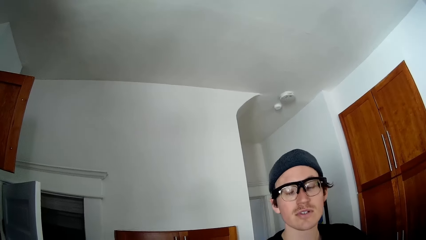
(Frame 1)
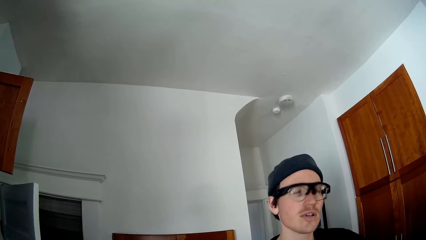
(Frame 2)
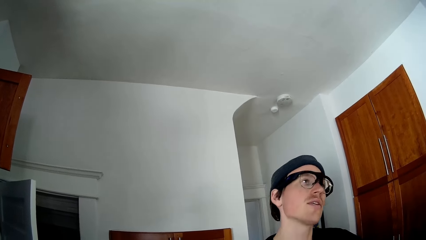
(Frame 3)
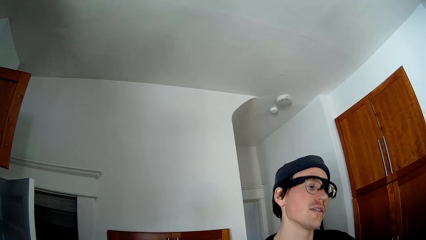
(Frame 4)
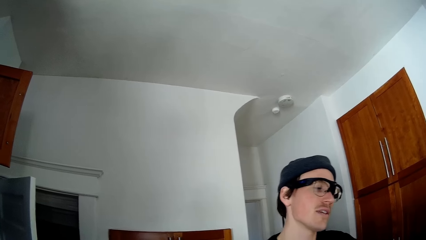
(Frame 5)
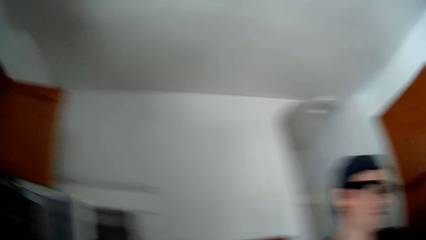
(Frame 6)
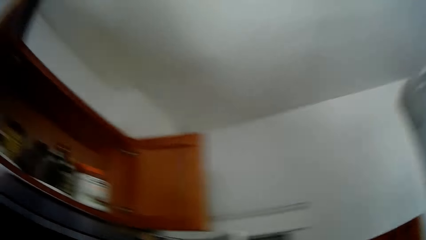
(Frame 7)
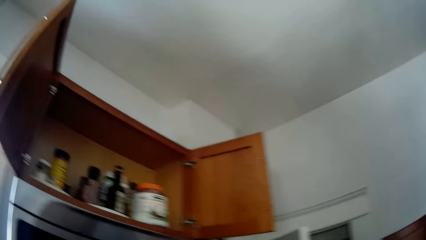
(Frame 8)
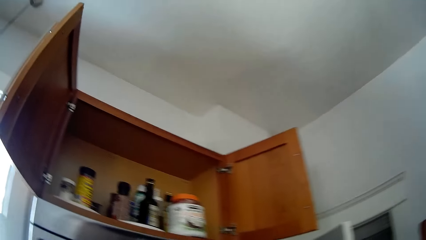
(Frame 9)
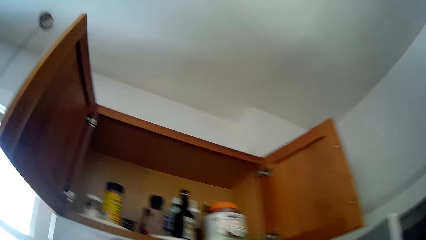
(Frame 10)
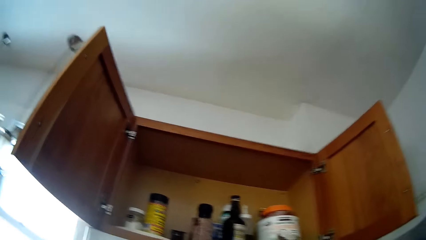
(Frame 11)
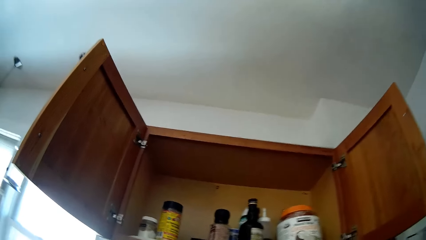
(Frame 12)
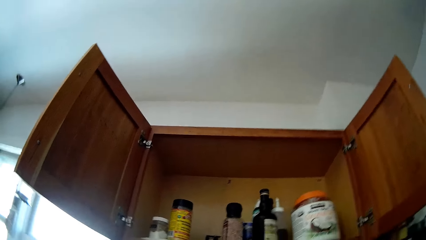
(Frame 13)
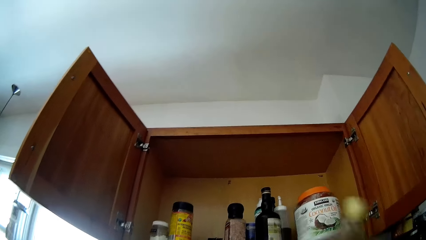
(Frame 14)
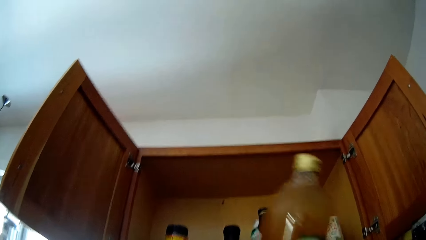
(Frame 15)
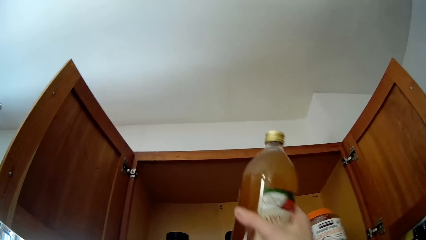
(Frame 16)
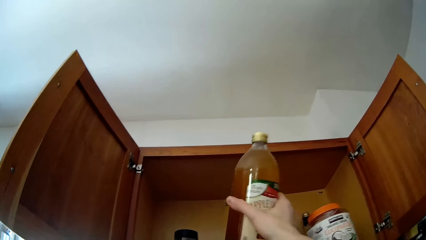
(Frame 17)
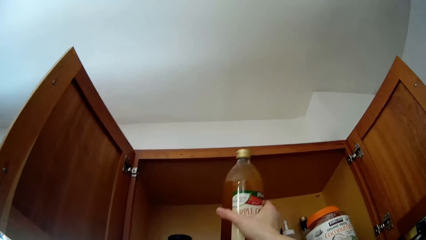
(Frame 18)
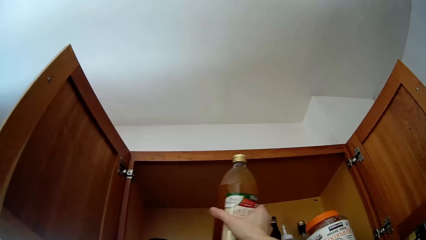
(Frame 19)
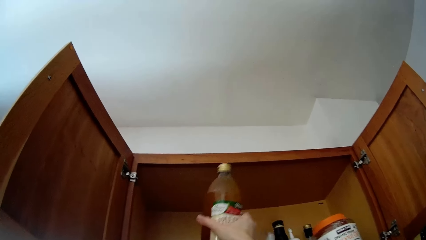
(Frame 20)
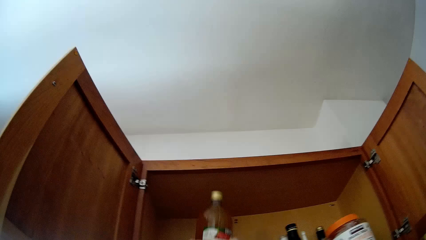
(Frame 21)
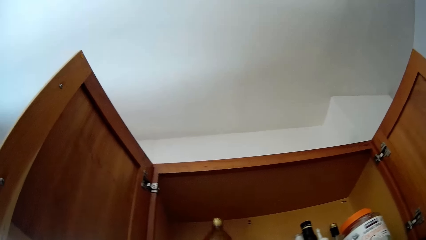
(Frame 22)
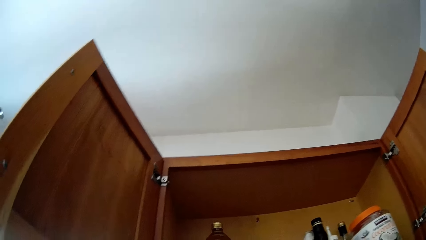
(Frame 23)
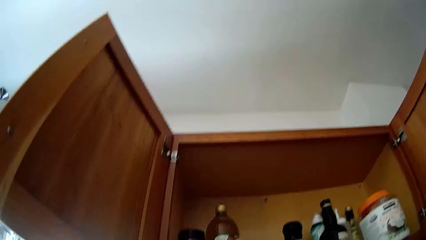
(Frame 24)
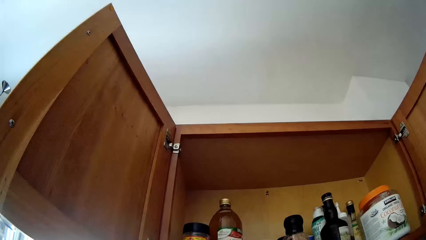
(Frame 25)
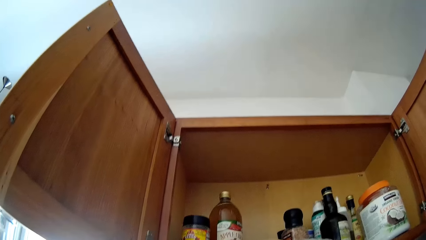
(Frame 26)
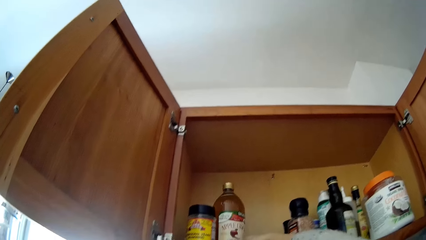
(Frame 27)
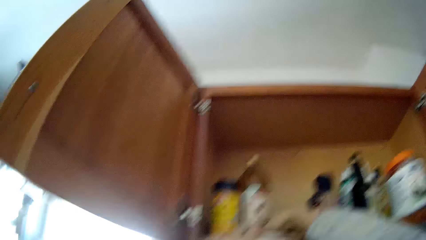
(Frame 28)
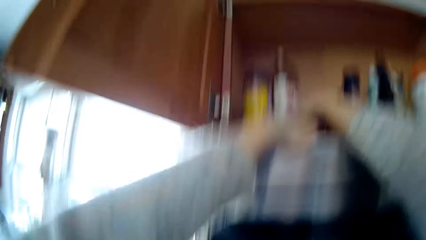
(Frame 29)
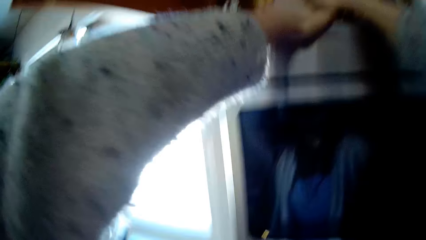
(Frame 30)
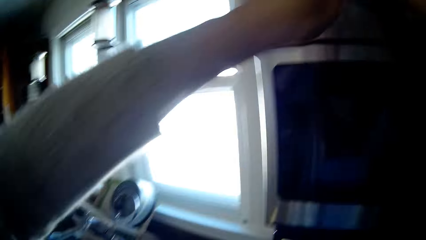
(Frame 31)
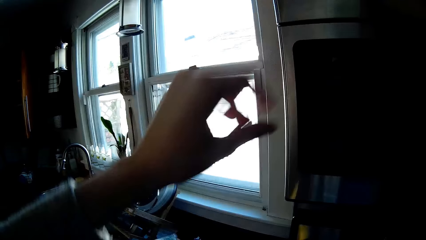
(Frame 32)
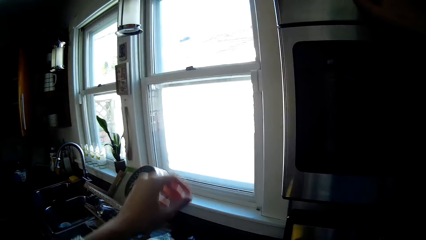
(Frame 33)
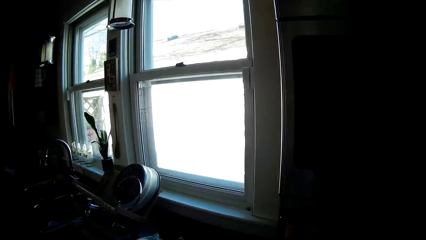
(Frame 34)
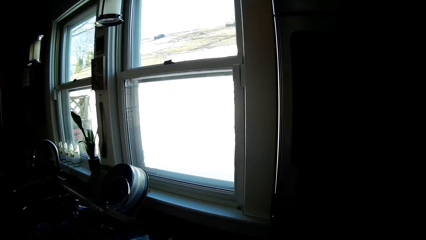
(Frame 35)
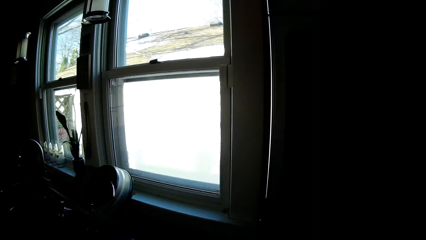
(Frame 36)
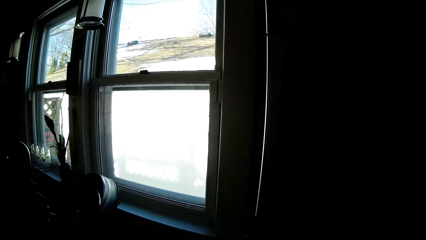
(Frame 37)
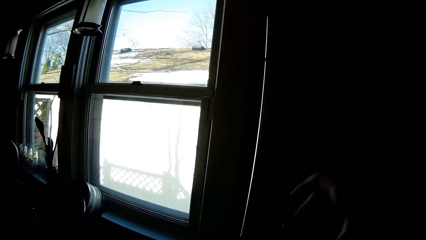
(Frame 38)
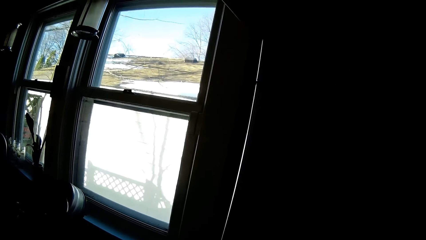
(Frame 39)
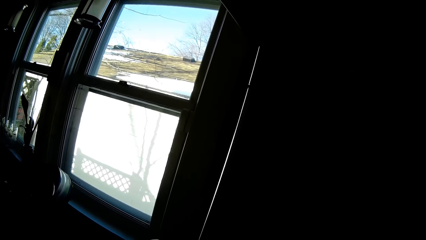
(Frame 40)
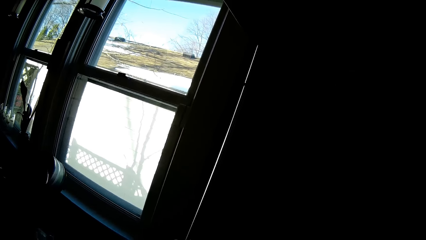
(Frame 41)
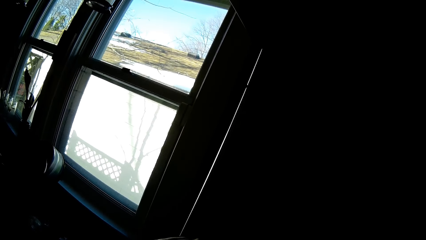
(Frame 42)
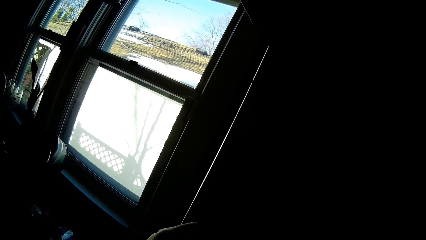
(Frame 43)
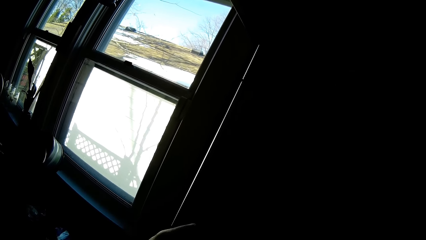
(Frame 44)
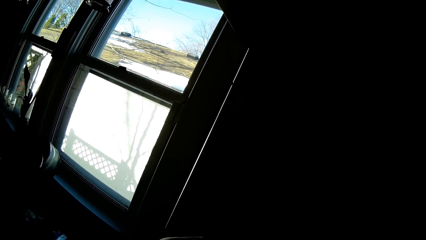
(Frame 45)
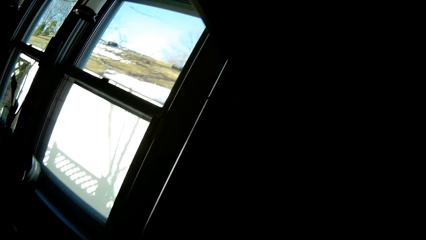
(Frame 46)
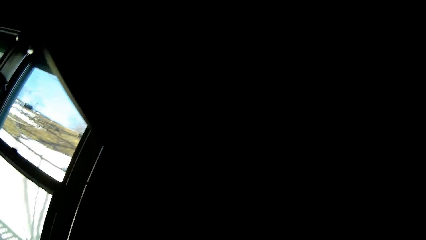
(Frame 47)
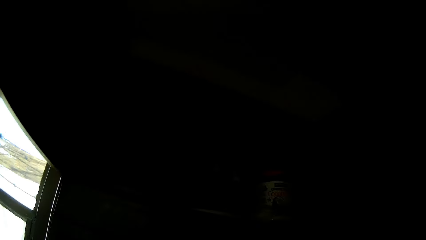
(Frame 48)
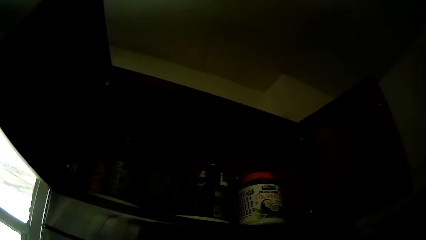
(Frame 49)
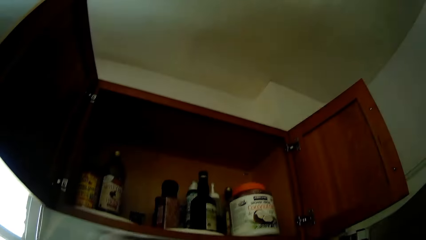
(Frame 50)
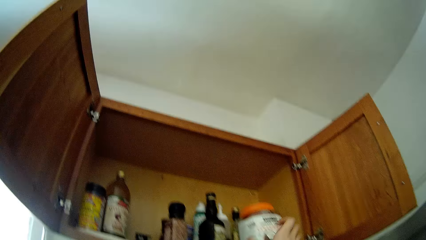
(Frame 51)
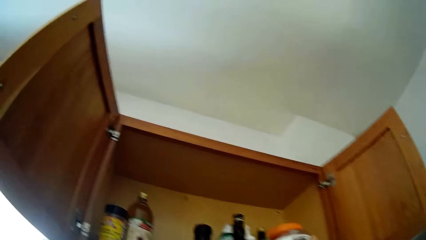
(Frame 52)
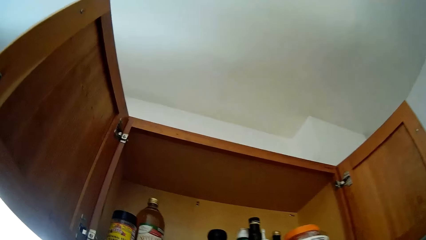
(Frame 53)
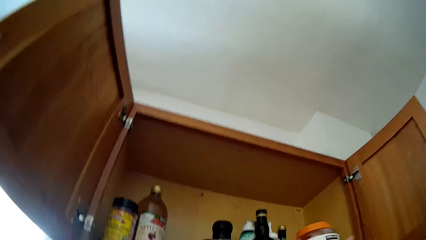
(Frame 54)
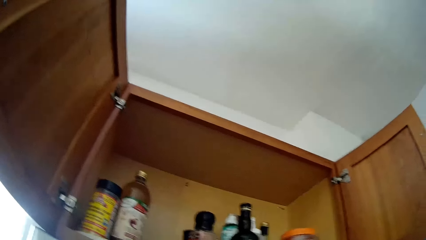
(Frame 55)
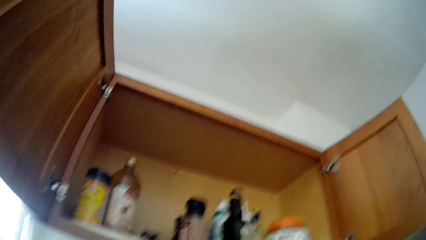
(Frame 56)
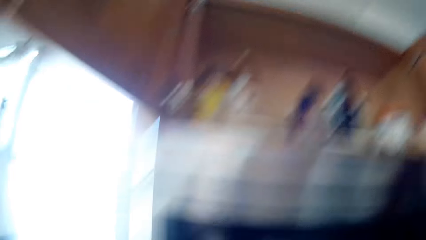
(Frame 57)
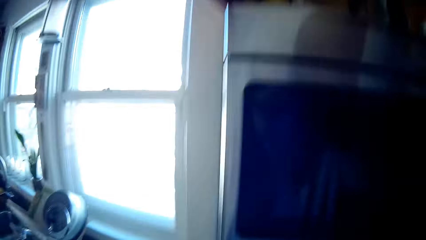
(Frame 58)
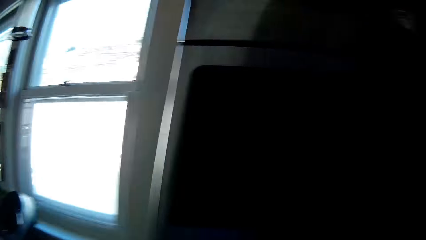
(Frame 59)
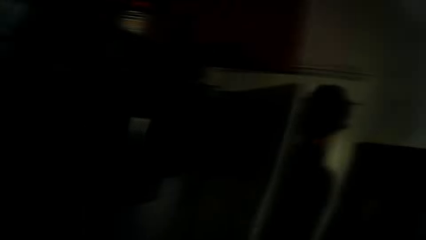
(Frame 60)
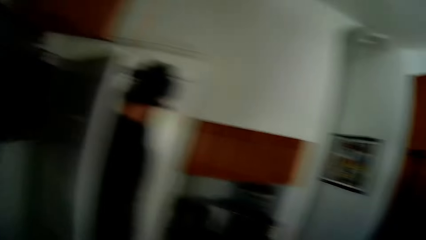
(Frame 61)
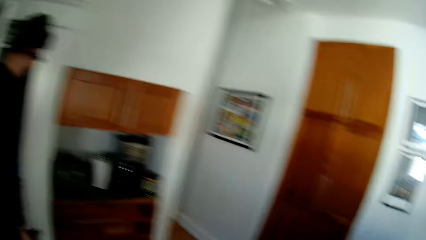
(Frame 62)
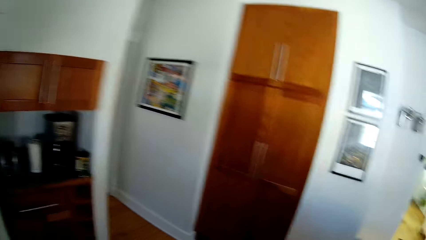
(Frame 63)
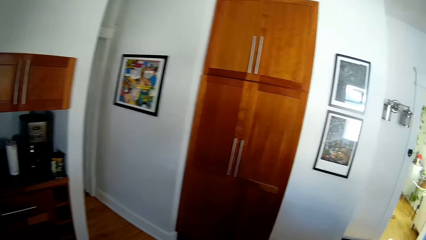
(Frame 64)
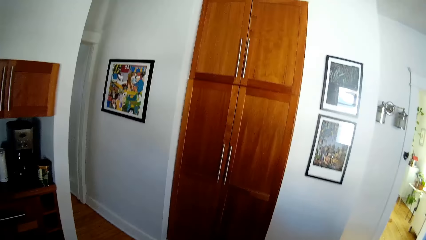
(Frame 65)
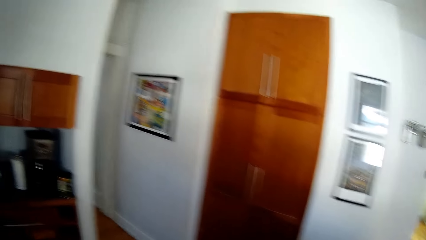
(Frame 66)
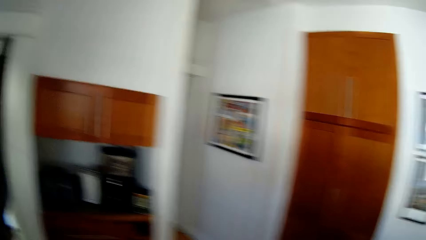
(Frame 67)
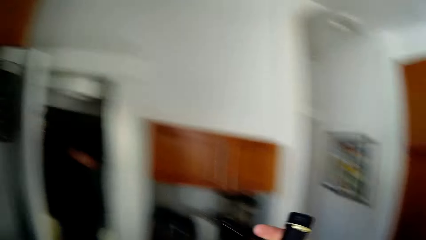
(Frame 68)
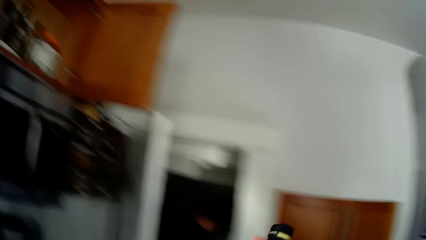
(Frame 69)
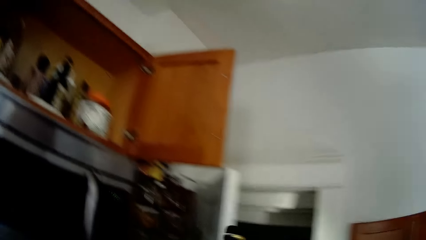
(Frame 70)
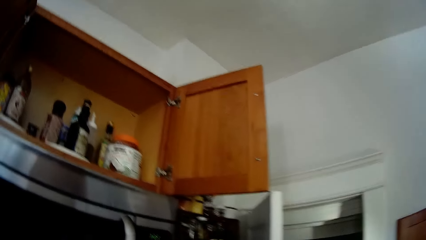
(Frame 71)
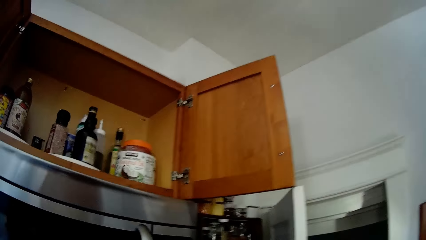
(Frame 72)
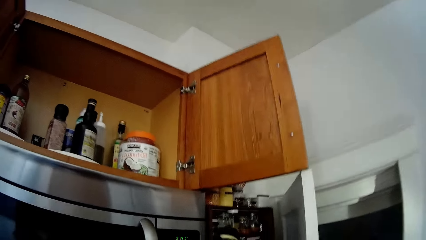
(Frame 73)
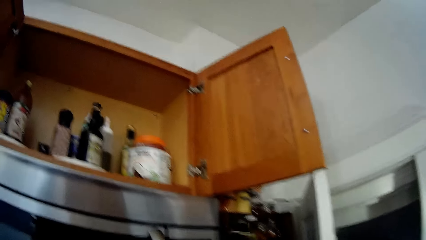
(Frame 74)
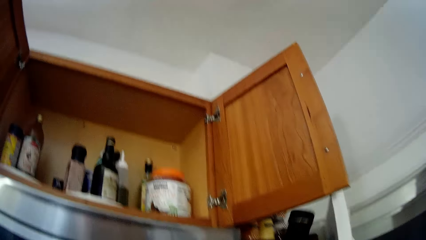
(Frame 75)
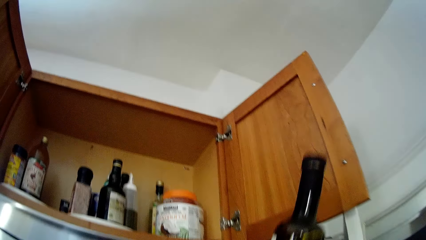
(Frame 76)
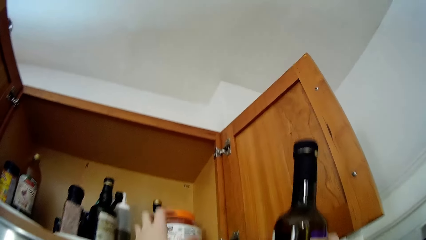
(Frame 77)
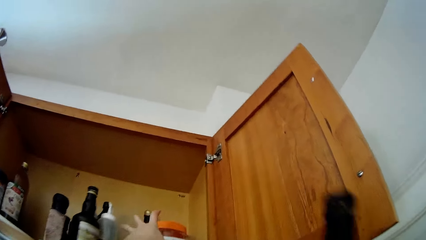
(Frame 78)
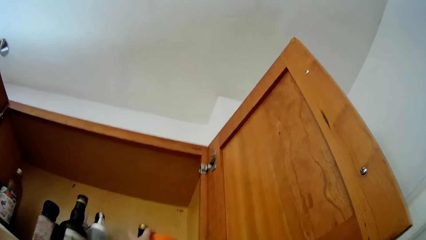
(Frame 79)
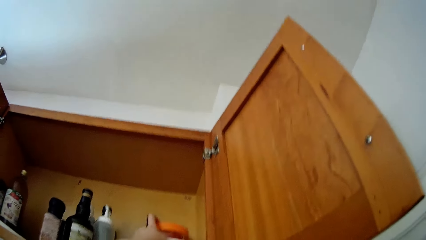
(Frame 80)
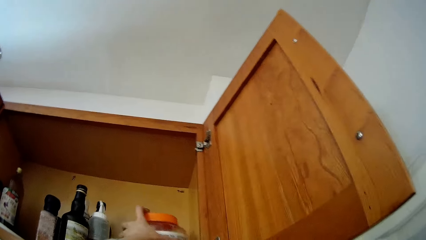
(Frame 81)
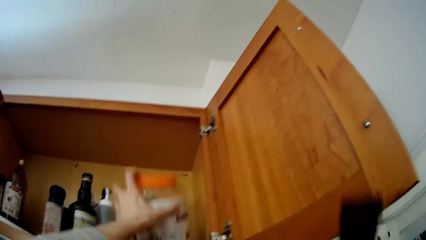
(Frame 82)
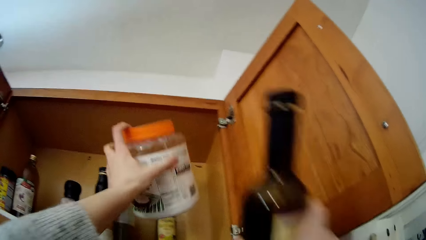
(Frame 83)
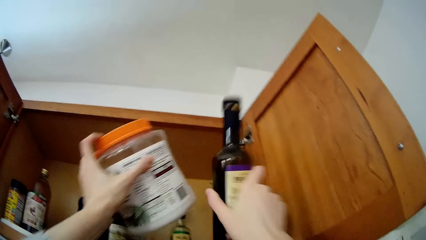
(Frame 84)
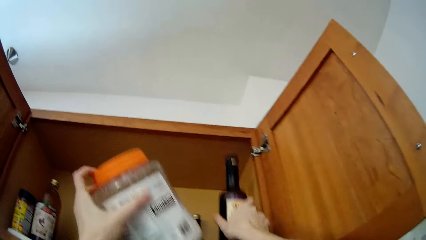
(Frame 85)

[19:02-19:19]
The camera wearer drops a bottle of apple cider vinegar in her right hand inside the kitchen cabinet. She picks the container of coconut oil from the shelf with her left hand.
